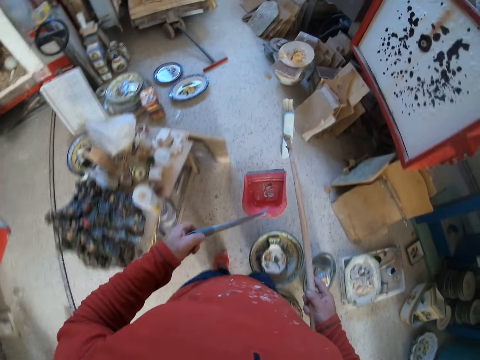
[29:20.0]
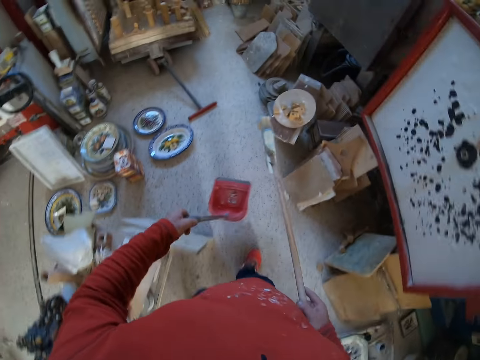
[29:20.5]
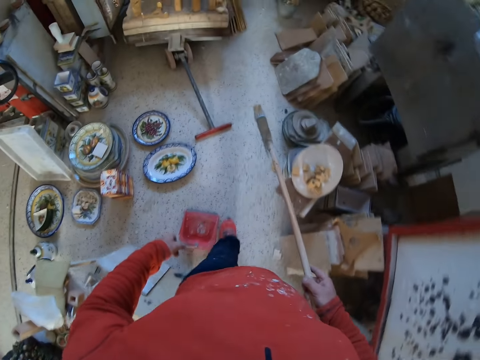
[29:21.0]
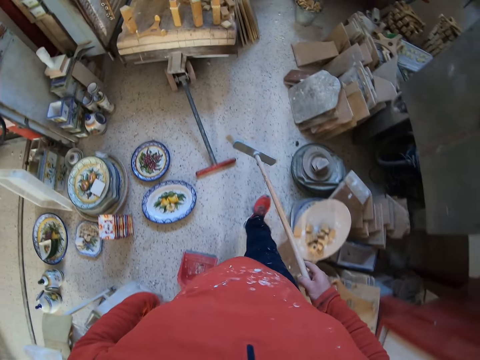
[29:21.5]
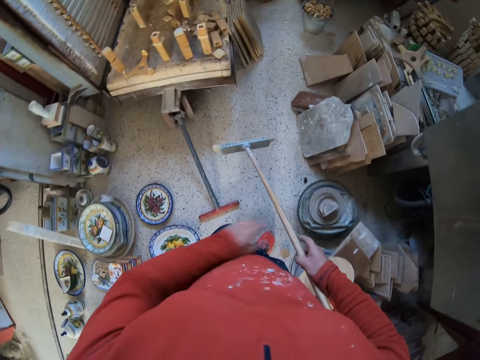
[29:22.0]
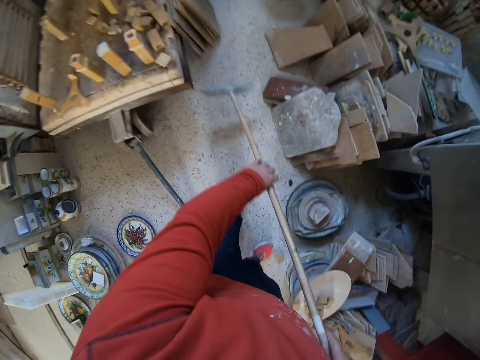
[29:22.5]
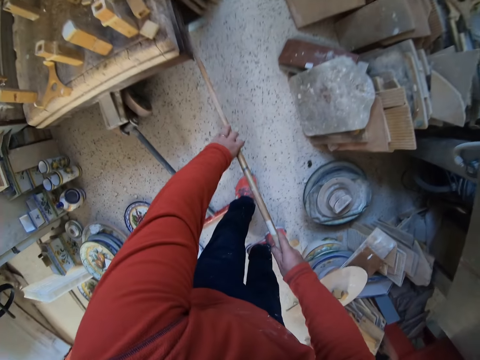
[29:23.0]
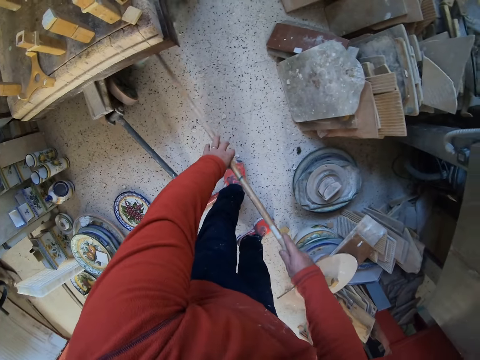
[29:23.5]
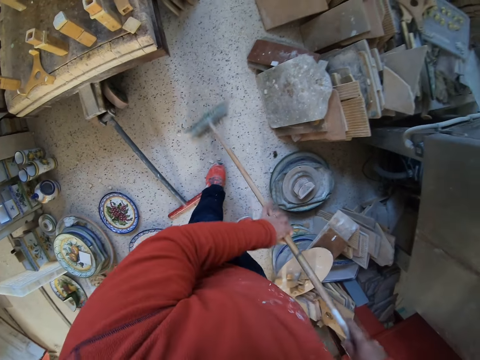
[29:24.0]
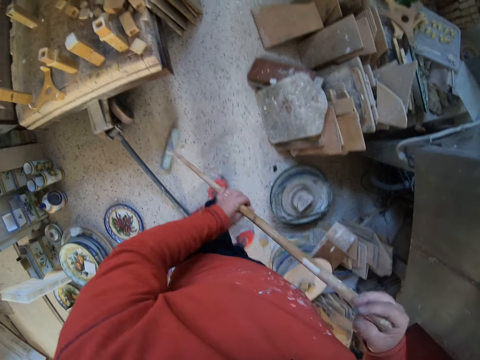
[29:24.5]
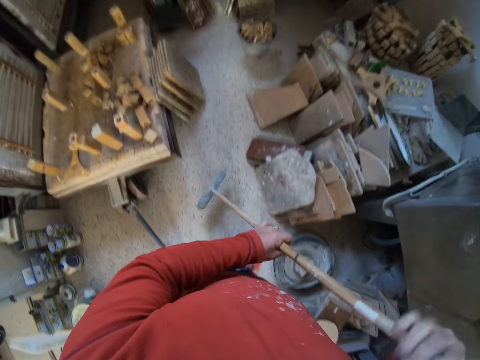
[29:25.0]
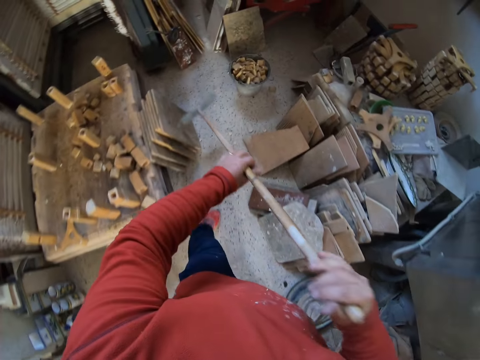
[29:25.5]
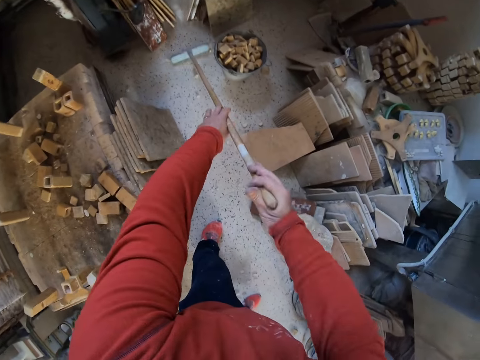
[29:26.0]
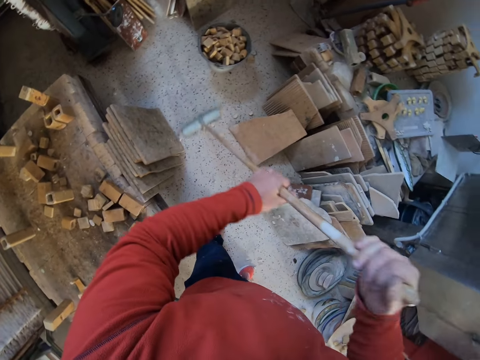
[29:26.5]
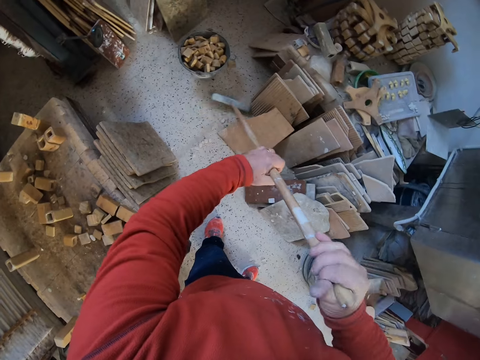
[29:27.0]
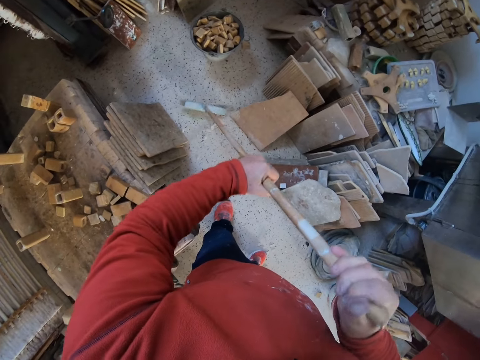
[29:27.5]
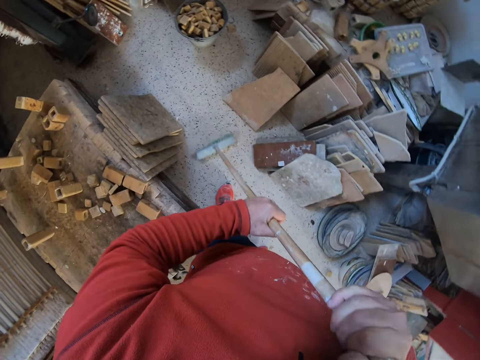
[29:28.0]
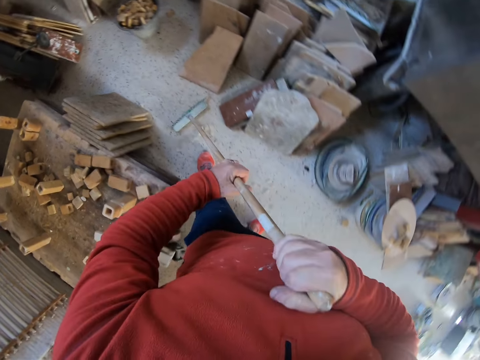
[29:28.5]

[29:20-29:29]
The camera wearer puts the wedge down. They sweep the floor.

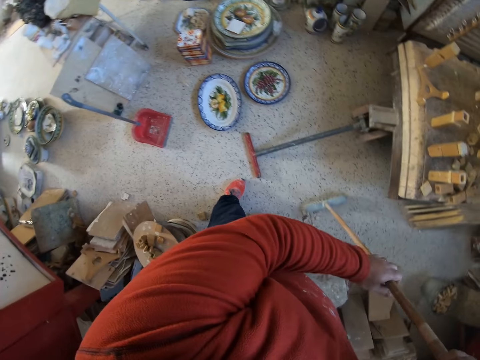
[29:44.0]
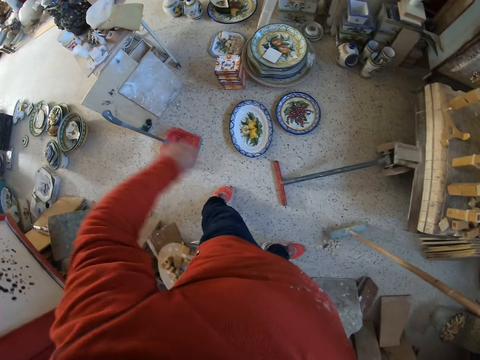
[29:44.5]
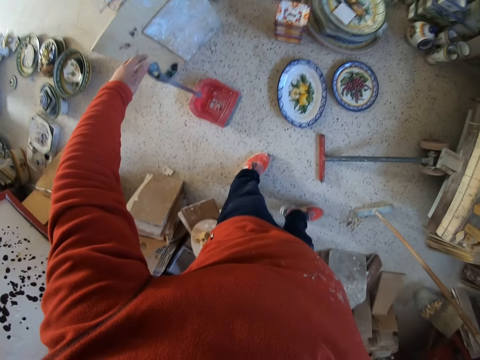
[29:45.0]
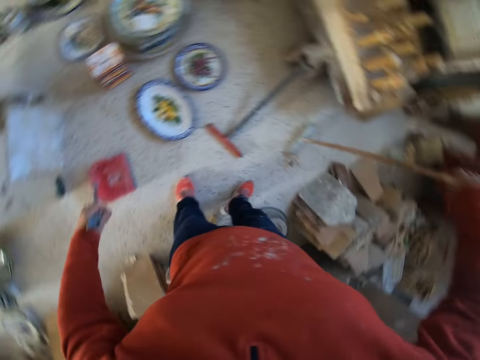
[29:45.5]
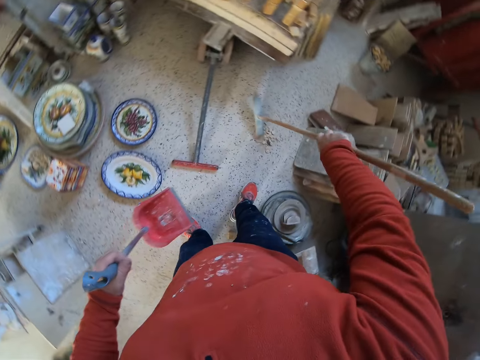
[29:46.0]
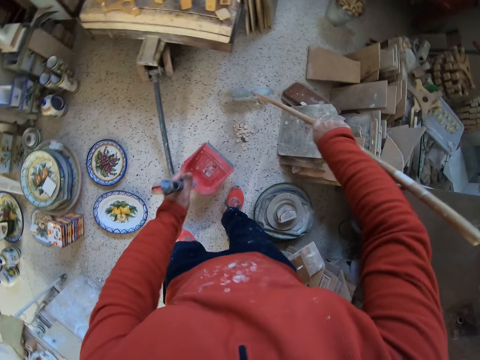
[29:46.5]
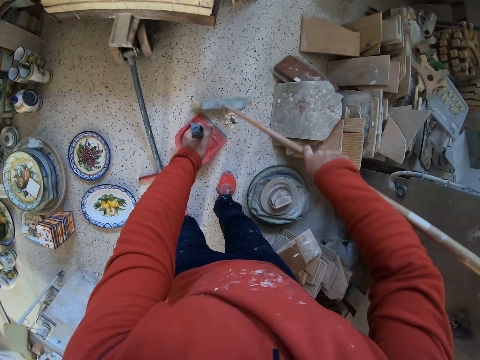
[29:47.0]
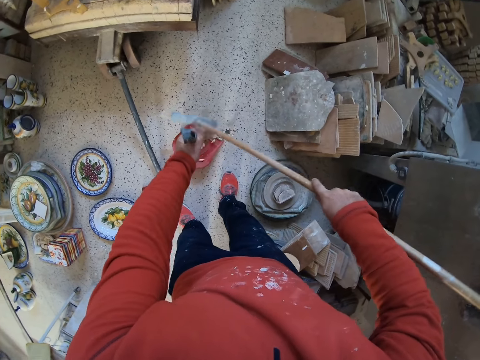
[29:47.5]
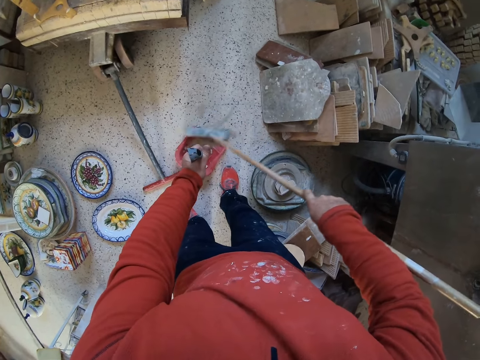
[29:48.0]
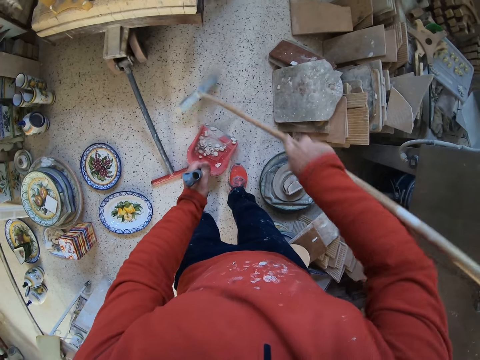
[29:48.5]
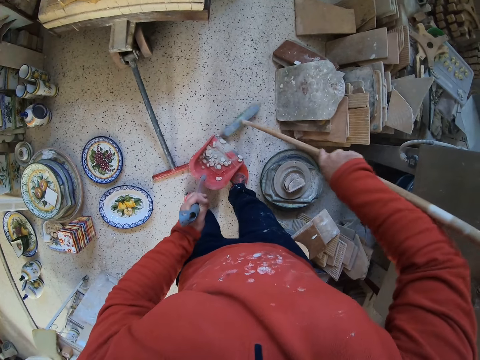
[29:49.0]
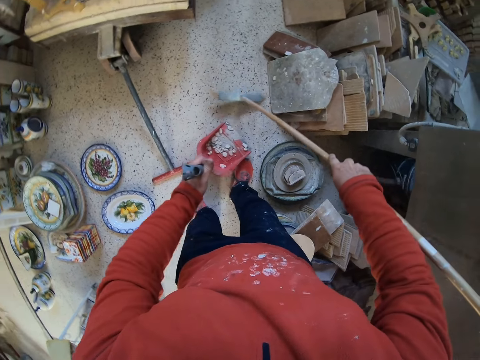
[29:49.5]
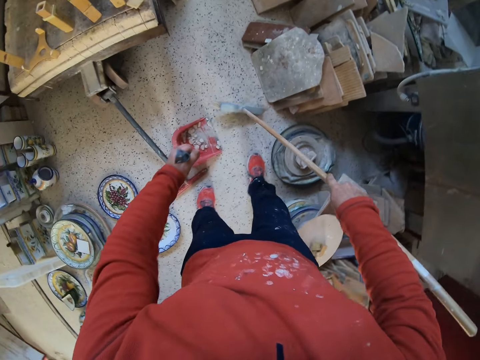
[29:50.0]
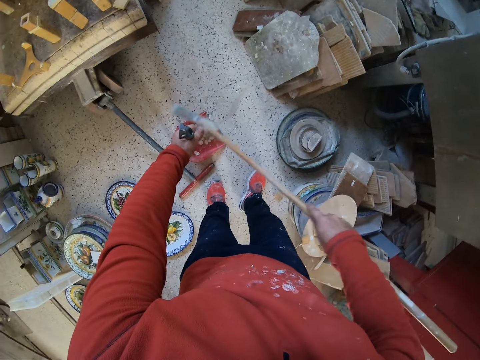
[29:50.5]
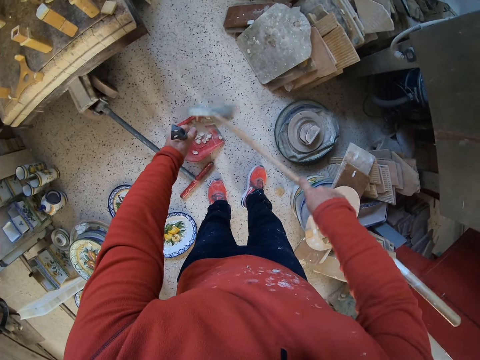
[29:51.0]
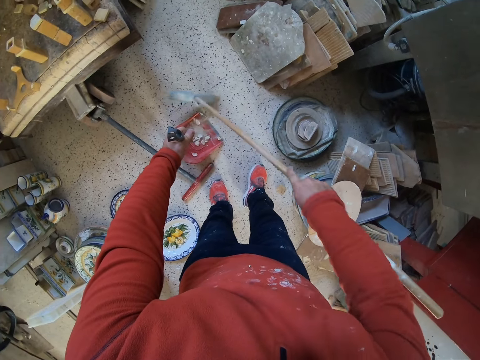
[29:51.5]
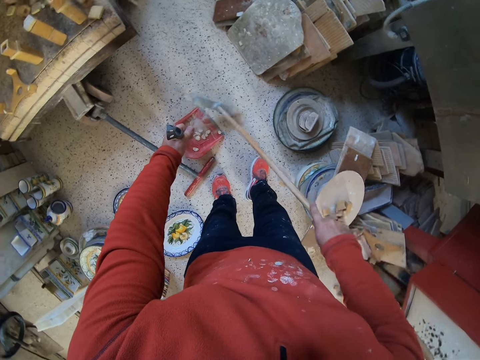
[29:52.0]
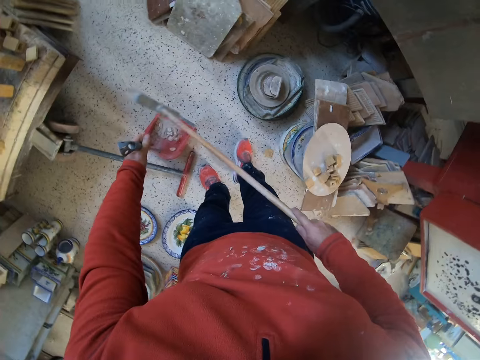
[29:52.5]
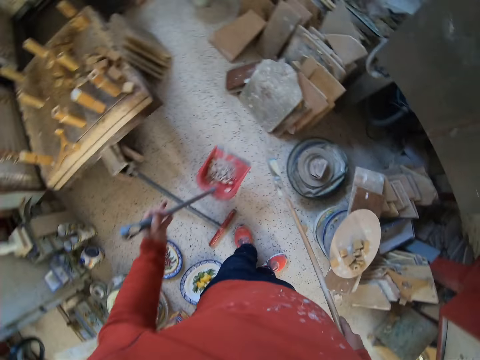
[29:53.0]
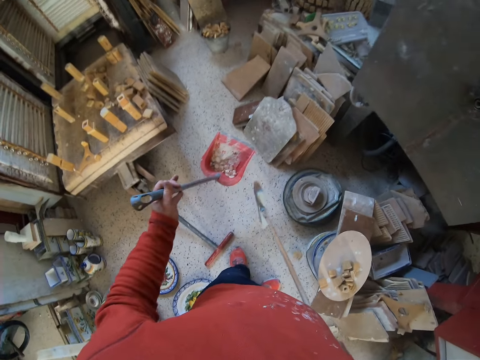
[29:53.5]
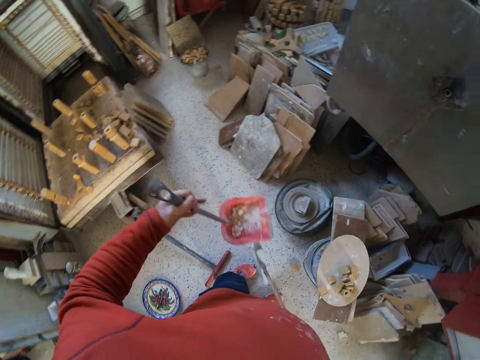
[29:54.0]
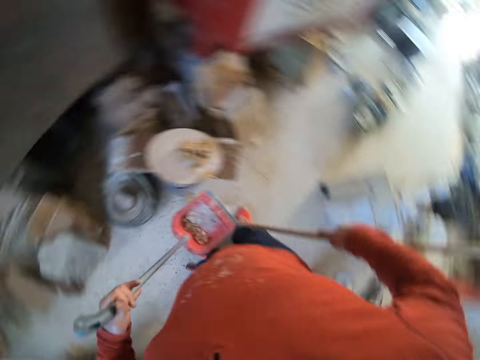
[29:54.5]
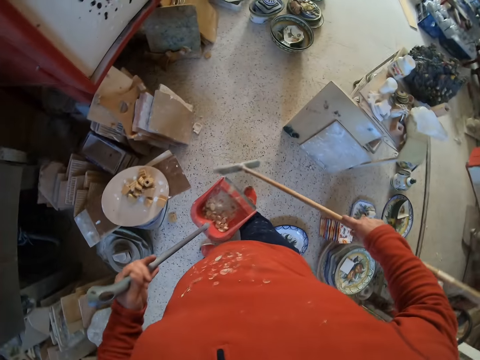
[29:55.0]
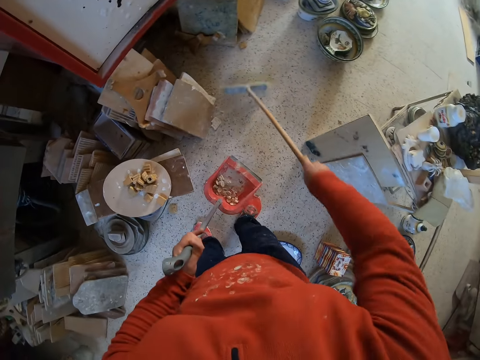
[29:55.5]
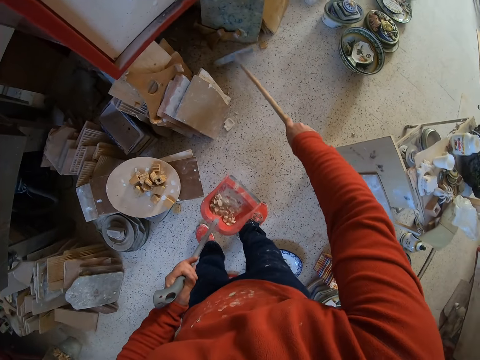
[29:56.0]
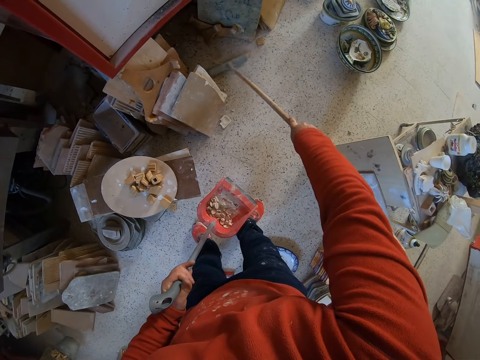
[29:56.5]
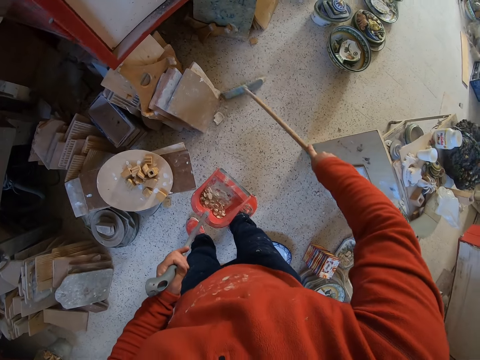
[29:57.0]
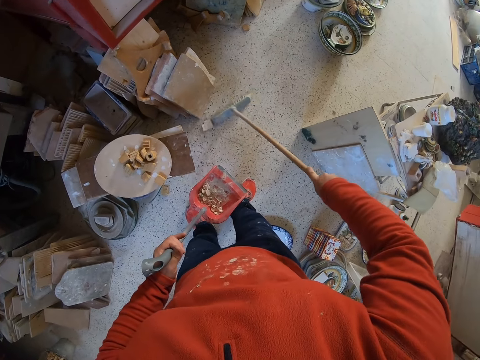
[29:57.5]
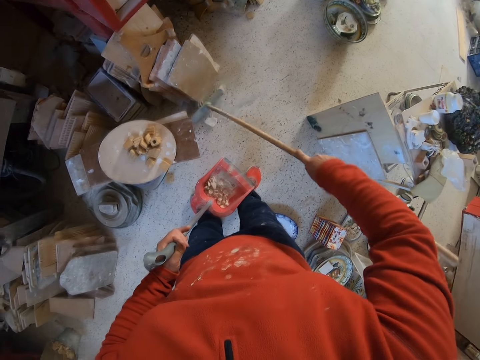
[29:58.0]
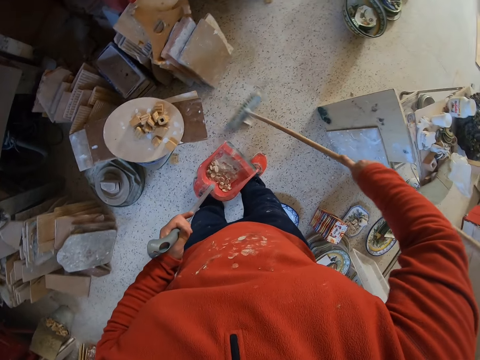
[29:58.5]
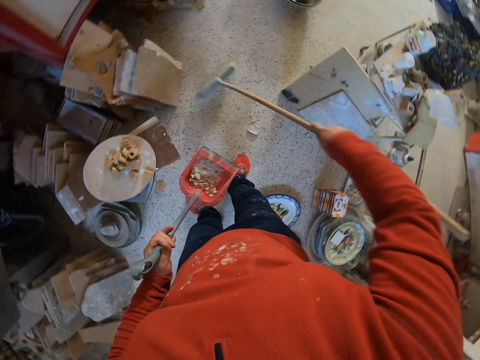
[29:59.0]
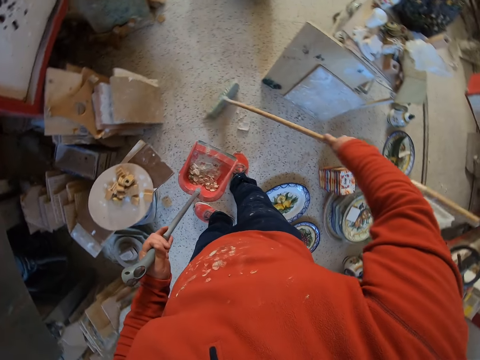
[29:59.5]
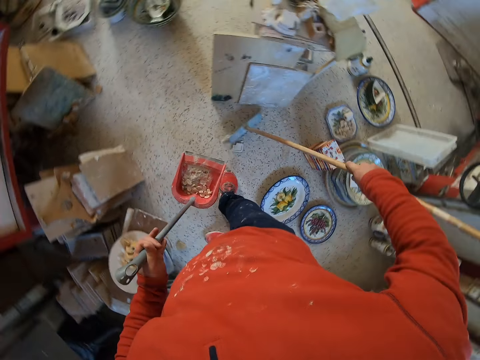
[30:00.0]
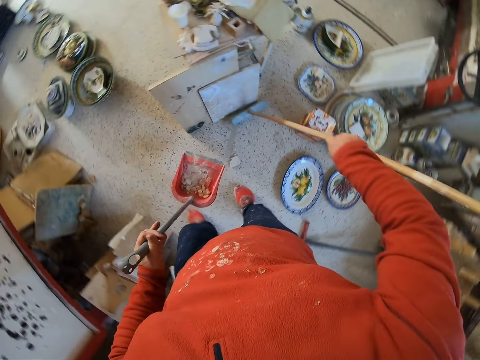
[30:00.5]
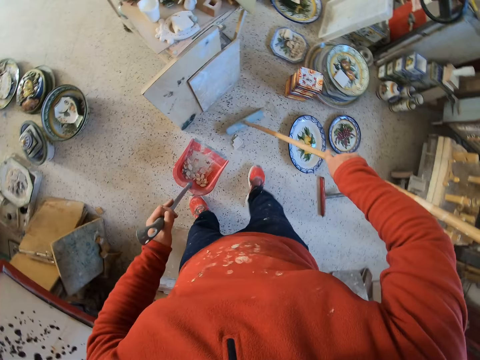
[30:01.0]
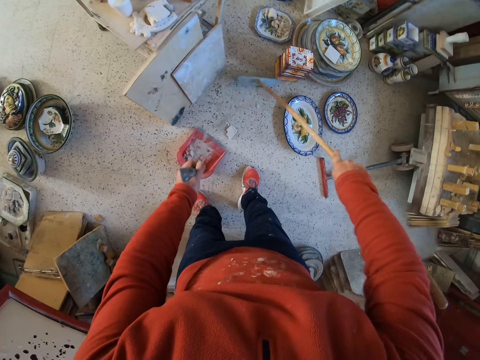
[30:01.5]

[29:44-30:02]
The camera wearer takes the wedge. They sweep dirt into the wedge. They turn around. They sweep the floor.
